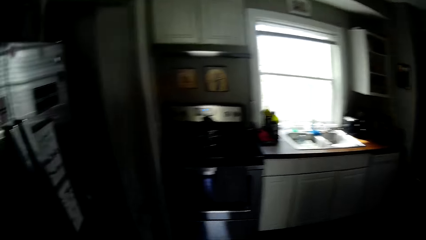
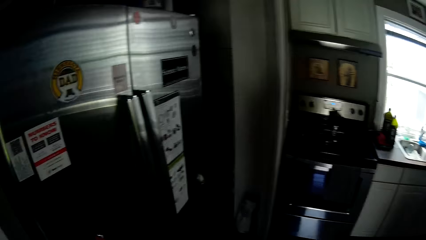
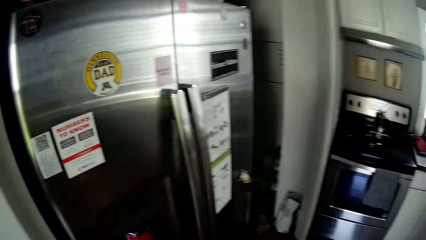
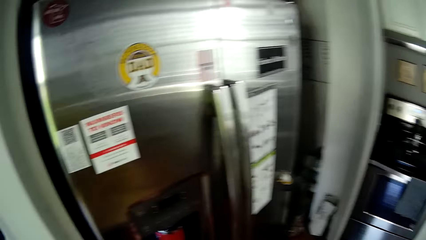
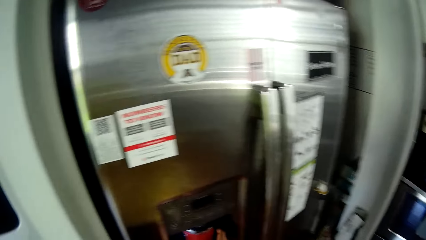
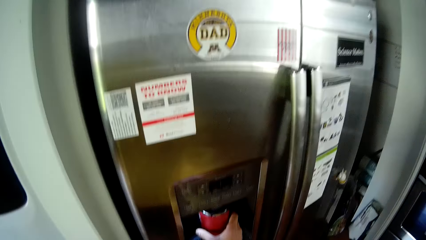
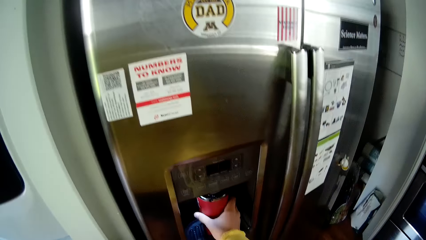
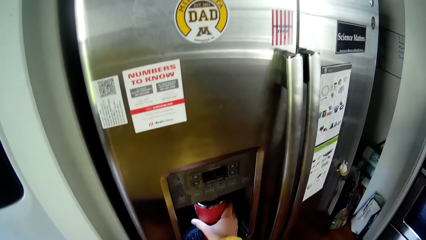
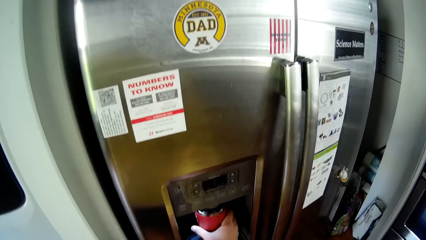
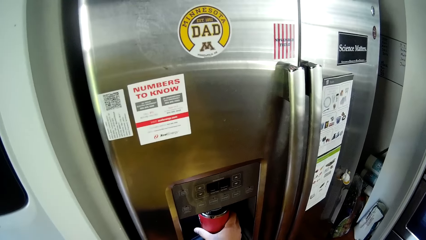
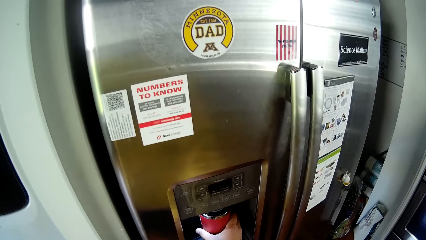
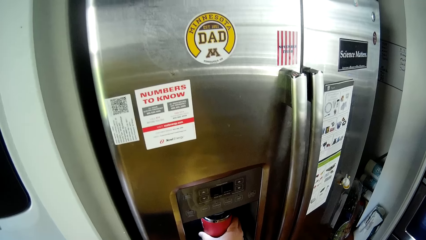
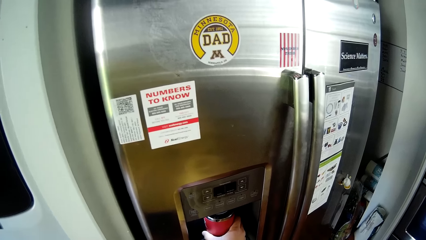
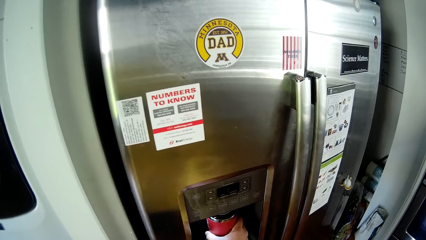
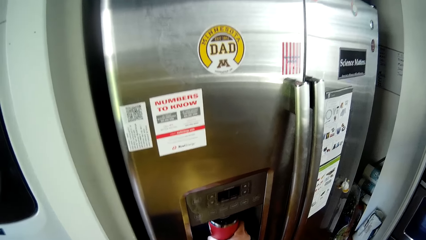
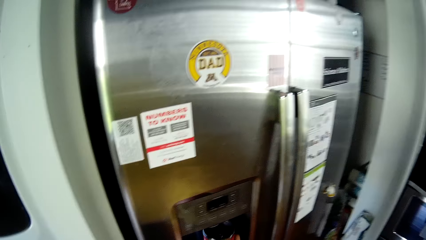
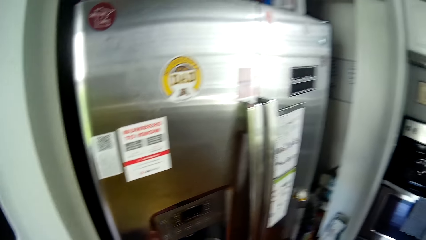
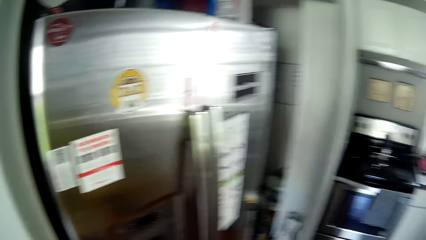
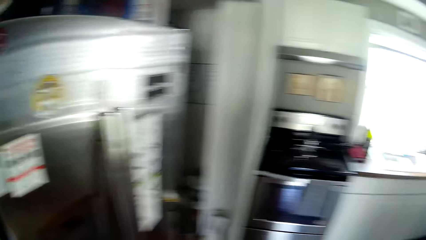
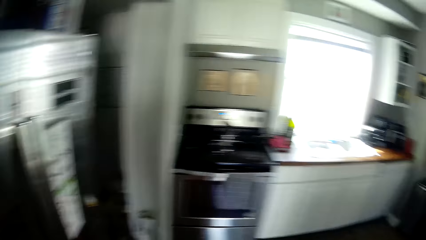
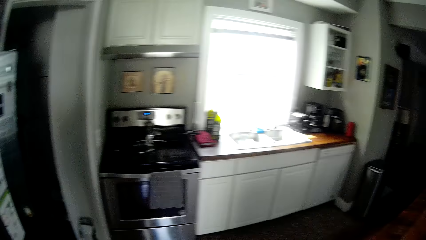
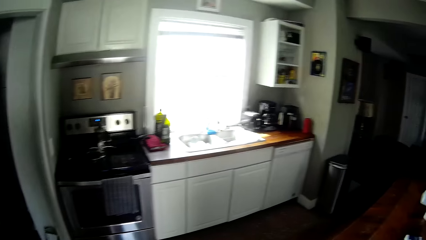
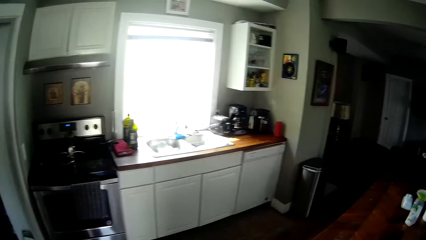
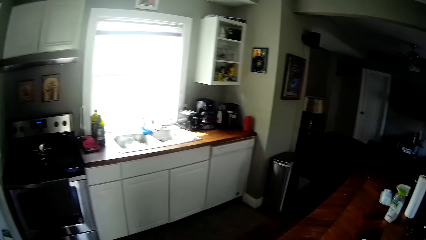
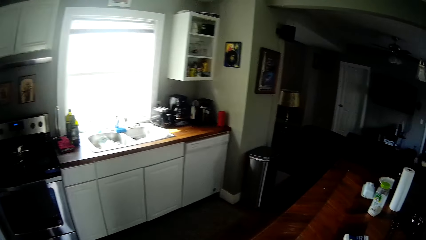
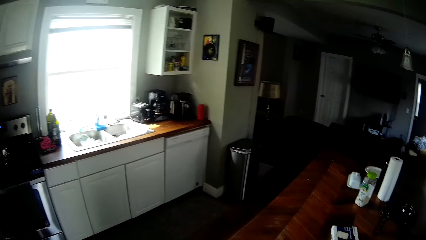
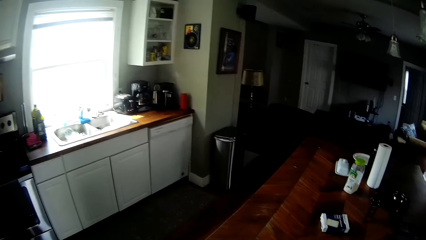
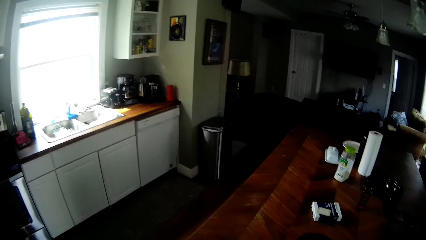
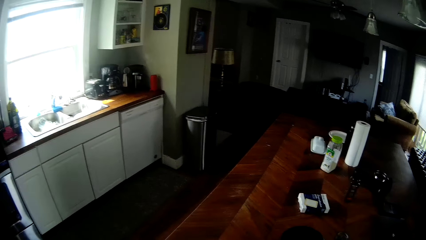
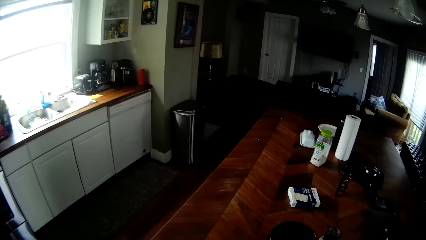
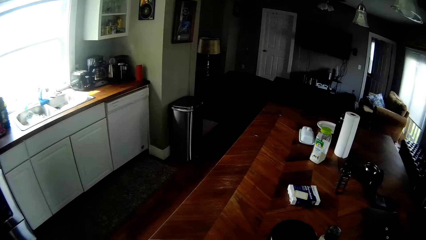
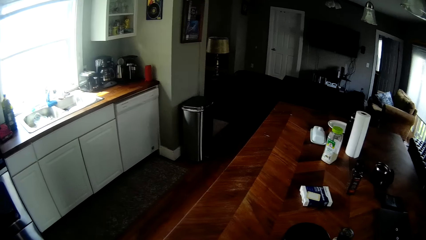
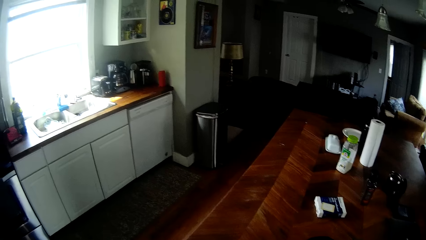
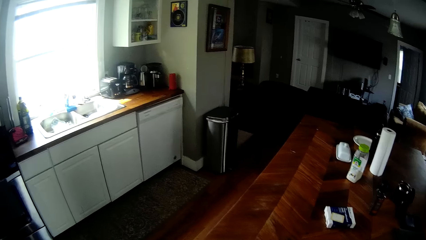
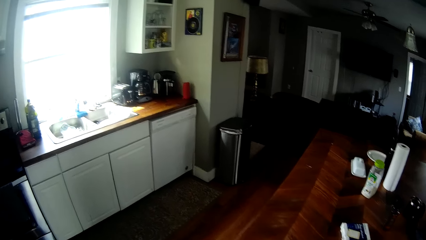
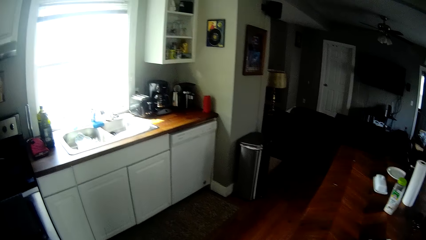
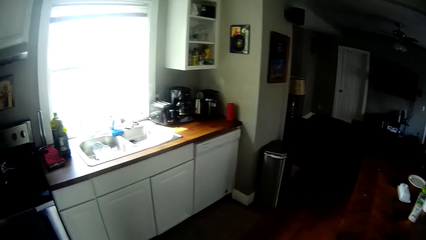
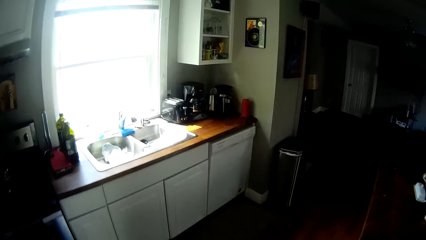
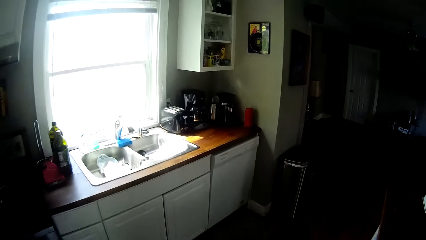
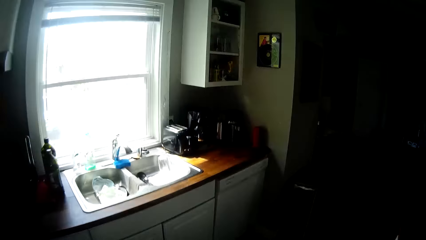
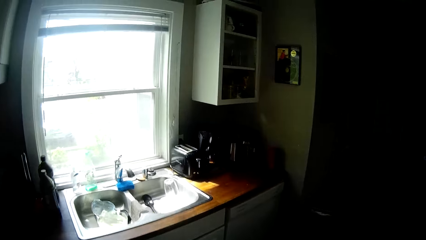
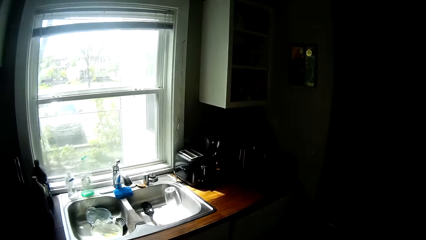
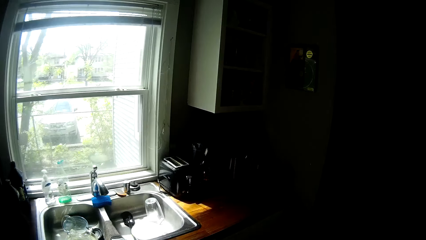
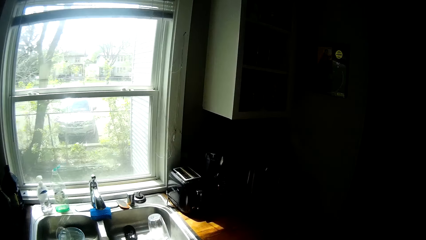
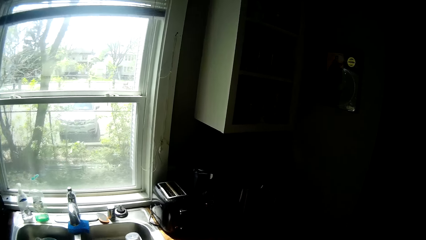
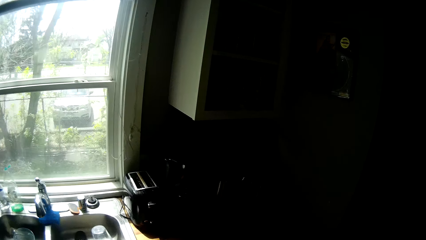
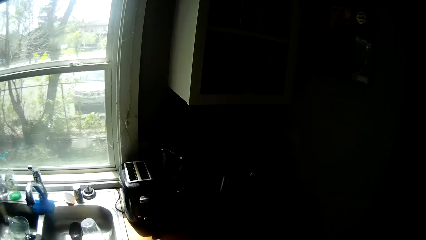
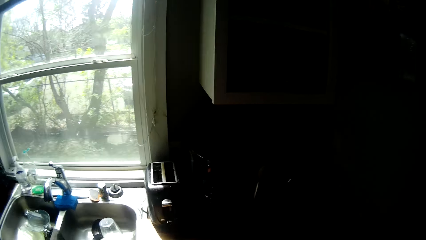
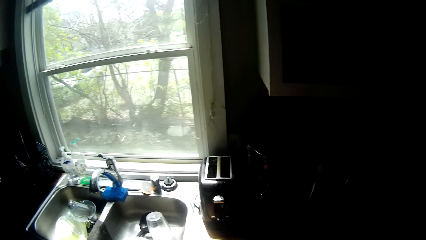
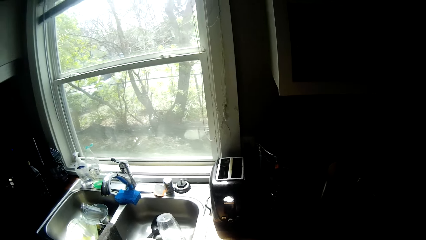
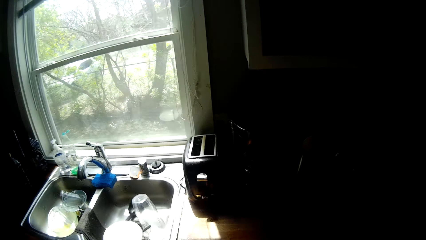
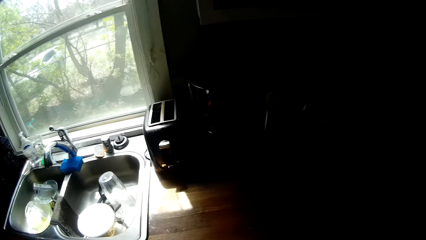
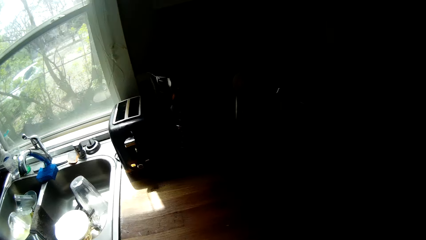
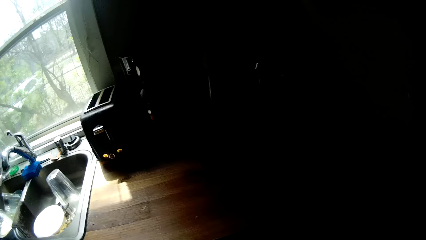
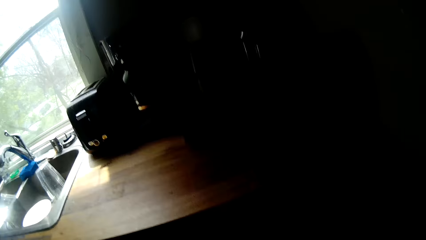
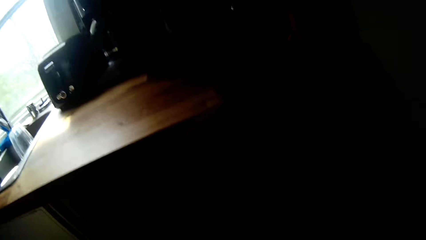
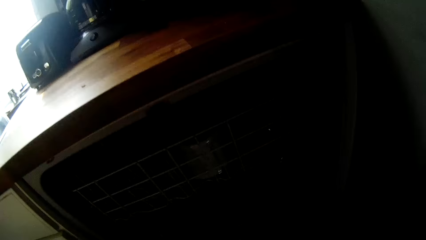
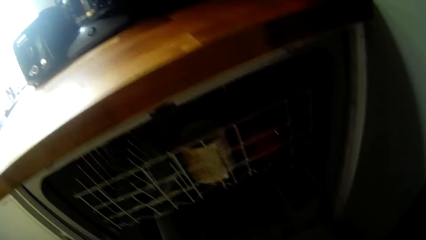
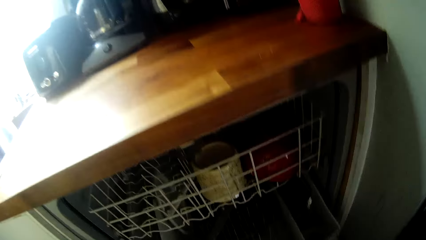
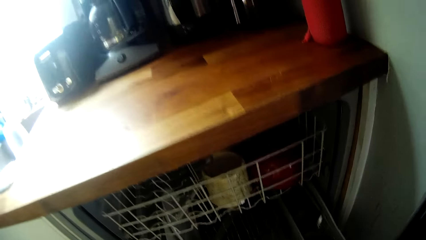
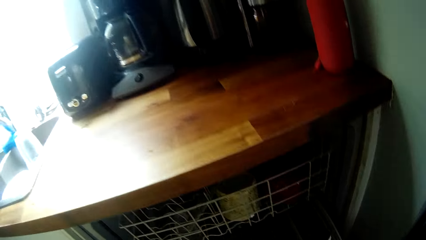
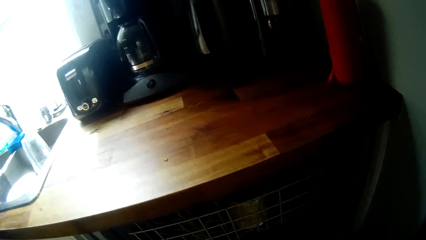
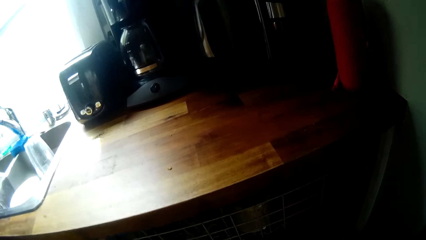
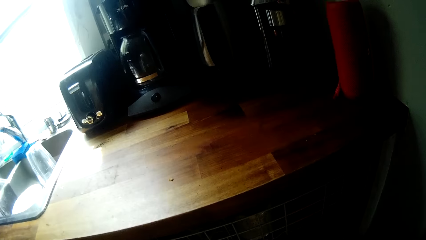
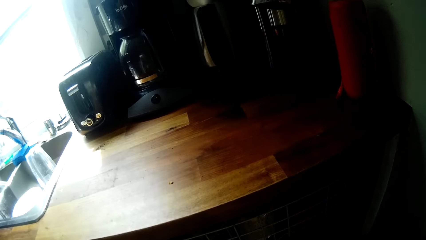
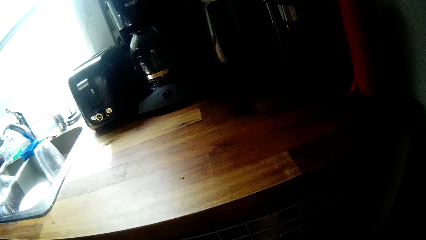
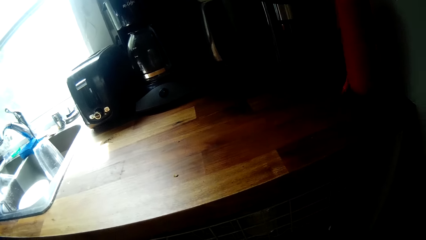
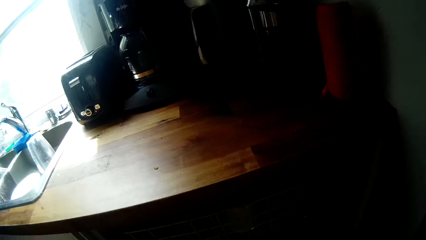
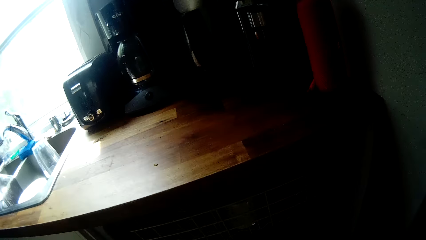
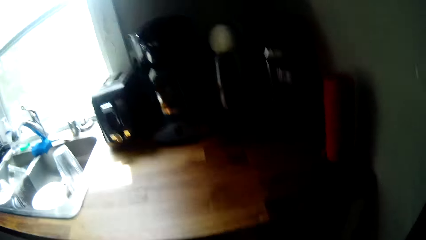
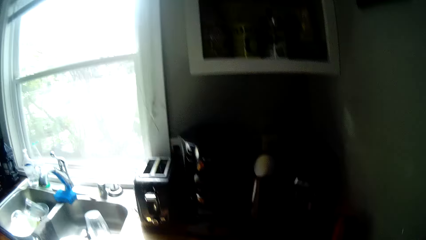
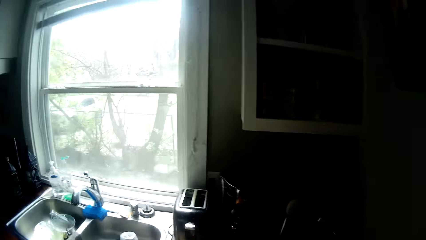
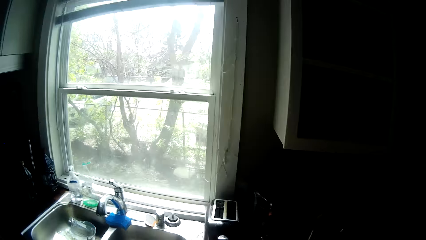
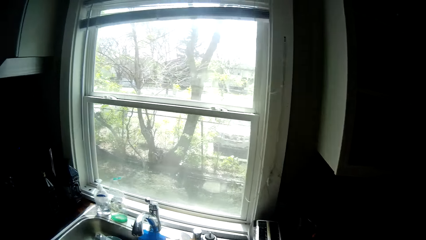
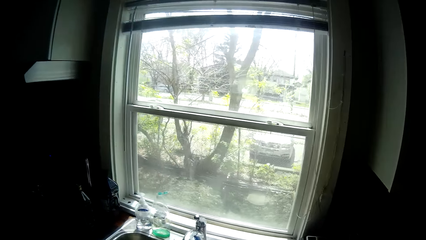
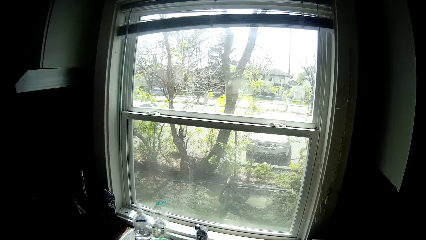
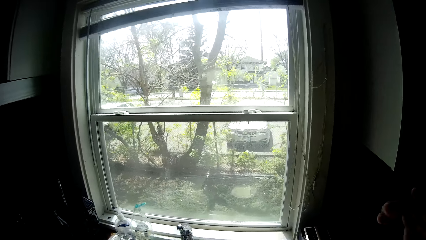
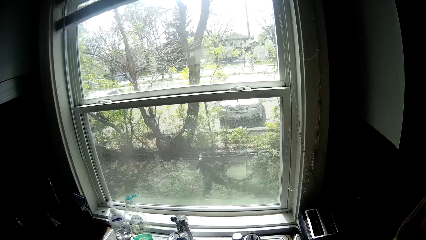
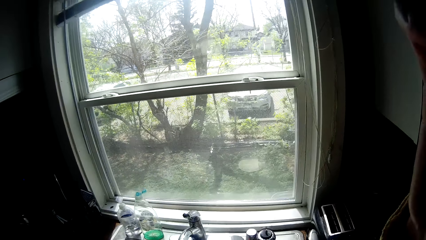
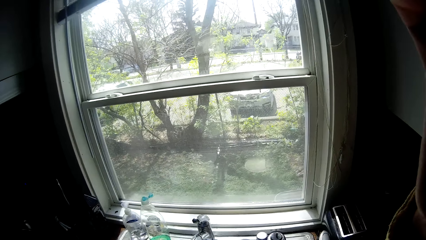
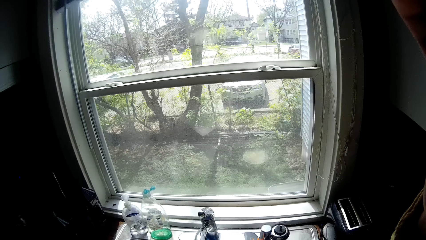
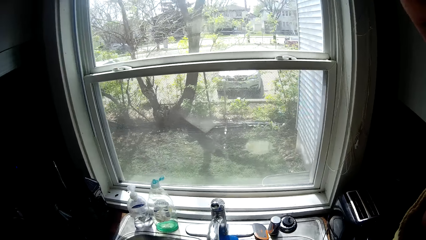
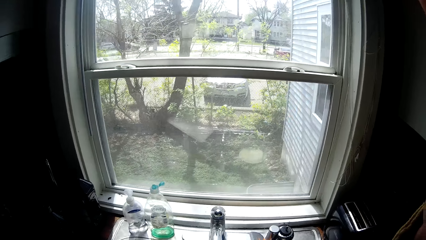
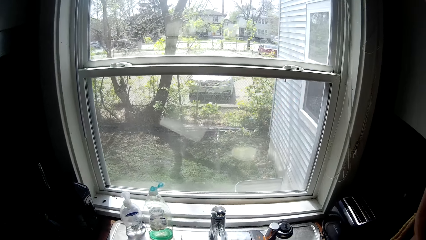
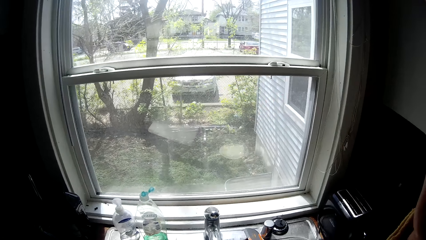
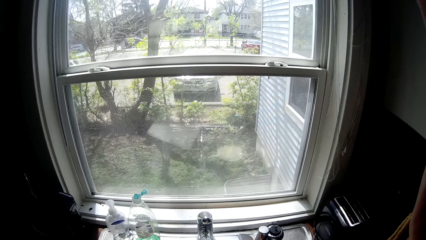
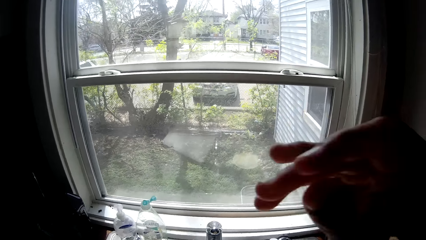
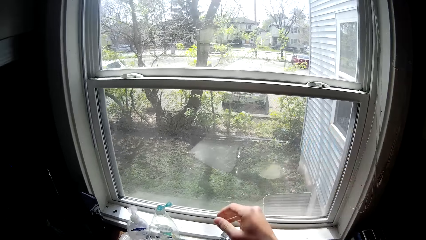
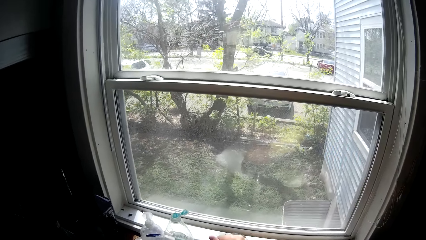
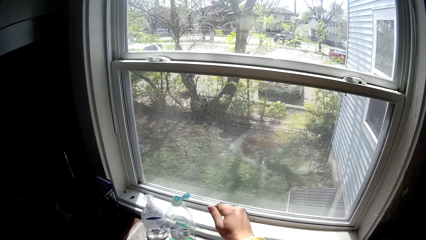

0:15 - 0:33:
The camera wearer holds the flask under the water dispenser with her right hand. She fetches water from the fridge dispenser. She removes the flask from the water dispenser with her right hand. She walks around, looks around. She pulls a basket from a dishwasher with her right hand. She looks around, makes a step. She lifts the right hand, looks through the window and drops the right hand.
